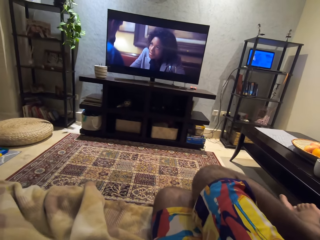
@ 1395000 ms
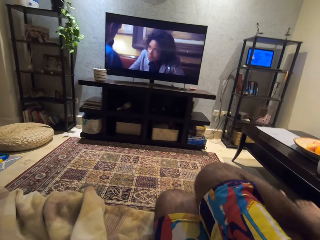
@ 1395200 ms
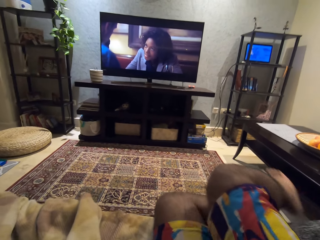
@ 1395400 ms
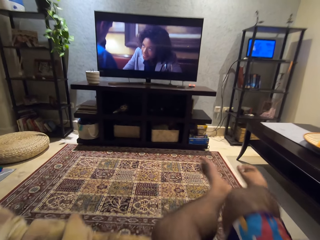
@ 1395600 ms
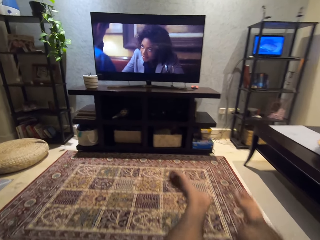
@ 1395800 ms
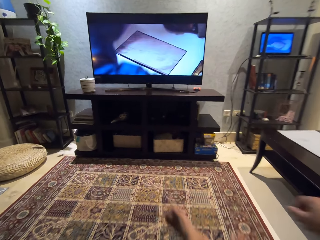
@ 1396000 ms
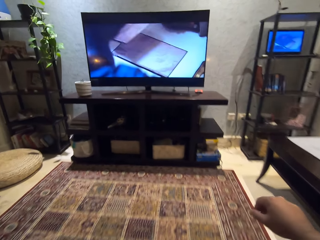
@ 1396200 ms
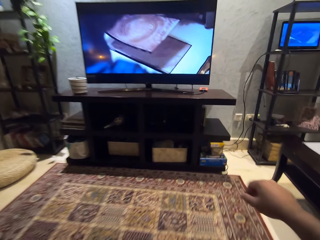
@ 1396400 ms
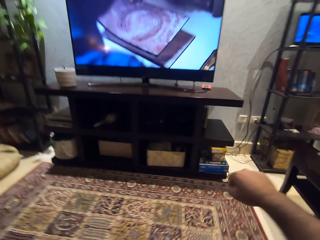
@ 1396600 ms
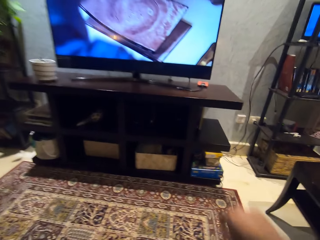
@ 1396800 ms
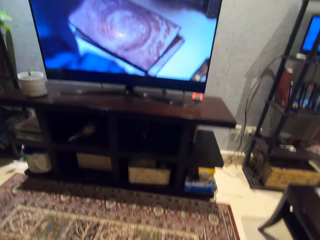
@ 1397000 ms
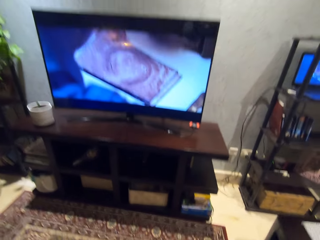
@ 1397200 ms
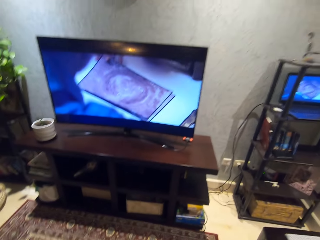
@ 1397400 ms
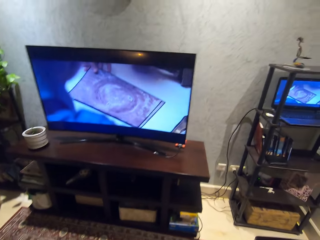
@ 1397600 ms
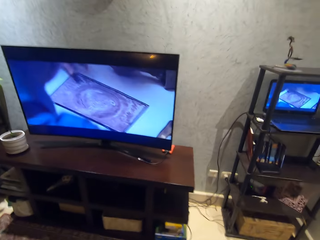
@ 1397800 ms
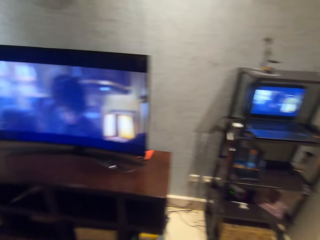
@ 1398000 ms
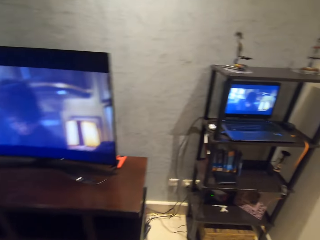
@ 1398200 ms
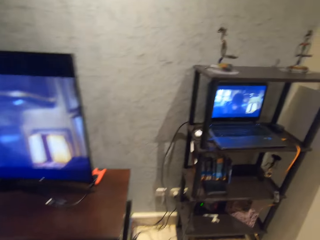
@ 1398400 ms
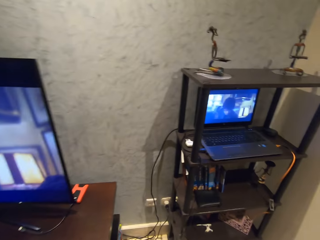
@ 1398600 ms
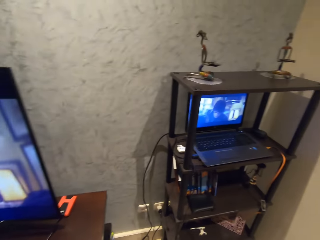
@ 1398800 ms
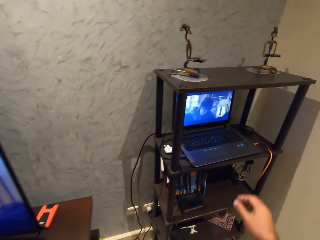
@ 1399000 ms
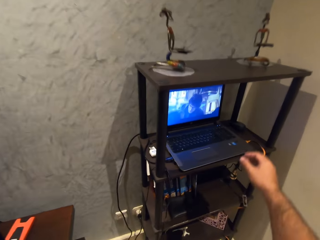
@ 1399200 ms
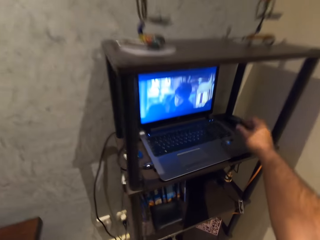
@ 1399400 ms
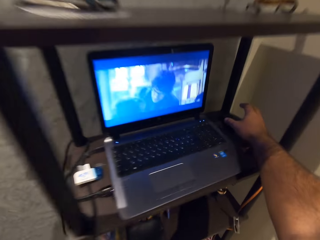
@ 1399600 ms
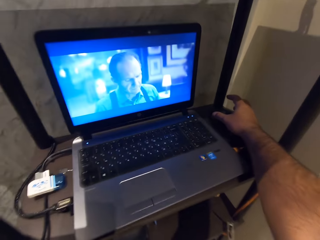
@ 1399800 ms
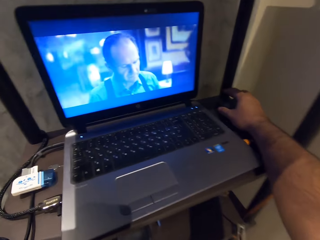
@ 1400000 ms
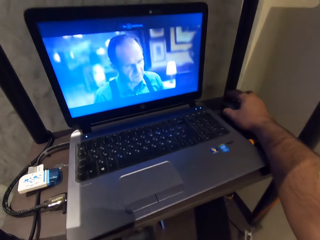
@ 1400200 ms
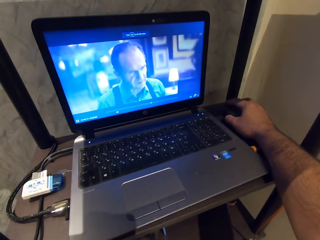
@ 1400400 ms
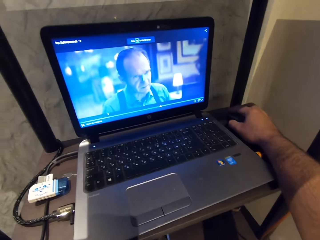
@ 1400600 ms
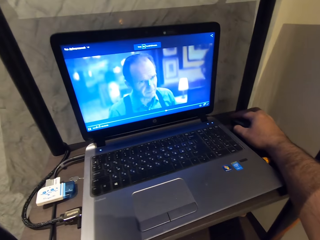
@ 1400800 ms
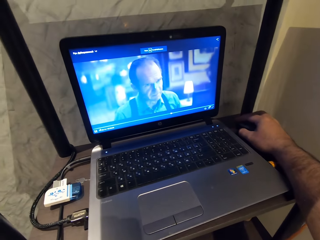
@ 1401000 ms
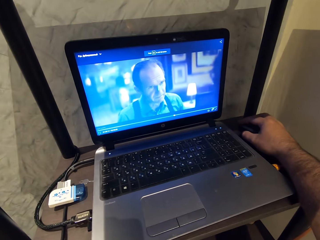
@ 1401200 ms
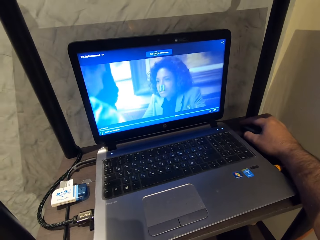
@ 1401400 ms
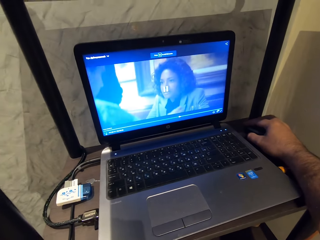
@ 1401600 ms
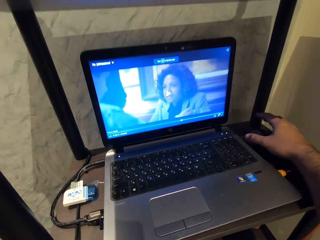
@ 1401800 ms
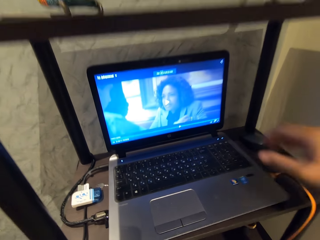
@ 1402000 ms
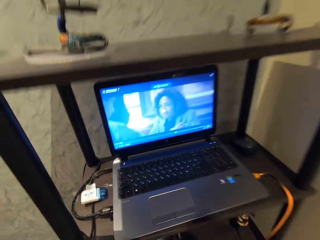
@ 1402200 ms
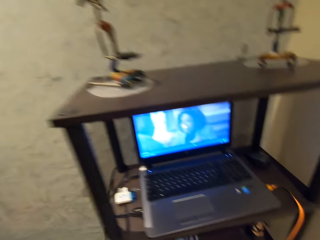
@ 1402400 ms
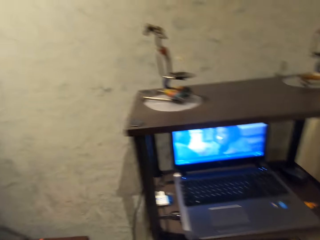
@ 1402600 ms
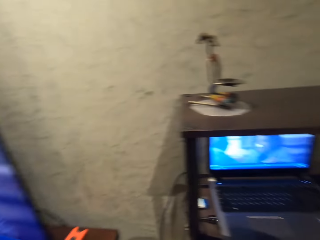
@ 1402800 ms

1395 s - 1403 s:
The camera wearer gets up from the chair. They walk towards the stand with the laptop. They pause the show with a mouse. They forward the movie on the laptop.
